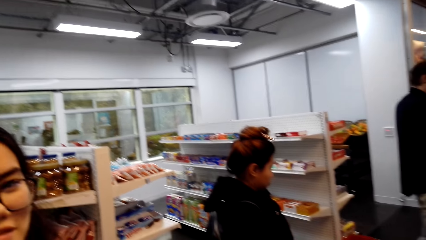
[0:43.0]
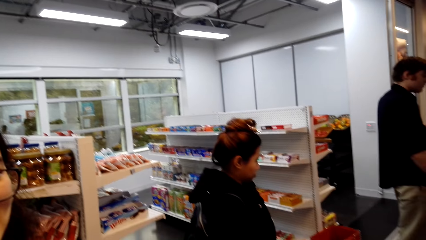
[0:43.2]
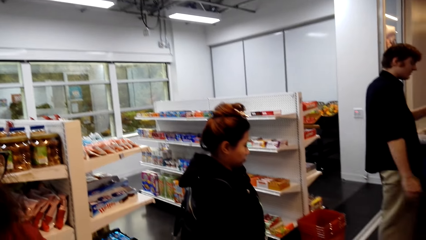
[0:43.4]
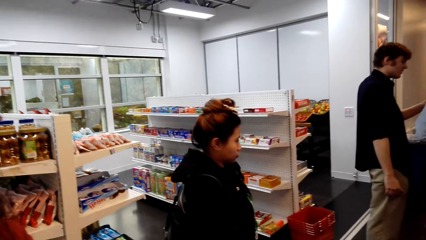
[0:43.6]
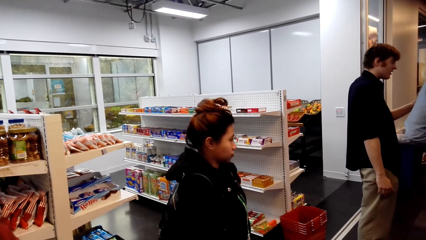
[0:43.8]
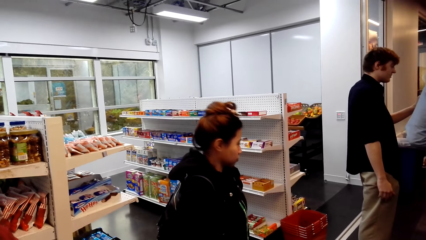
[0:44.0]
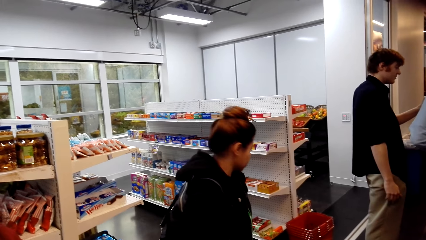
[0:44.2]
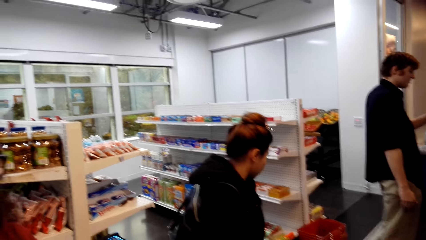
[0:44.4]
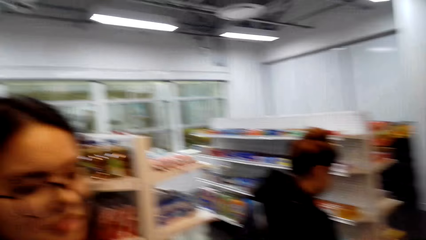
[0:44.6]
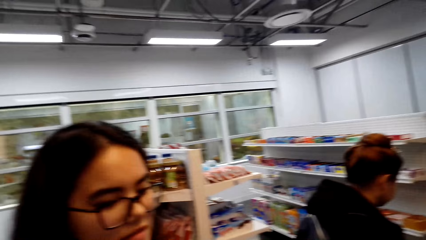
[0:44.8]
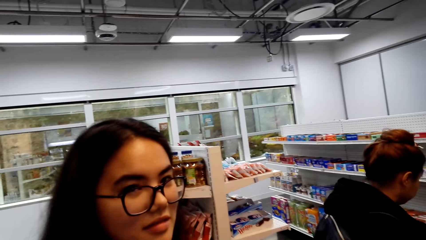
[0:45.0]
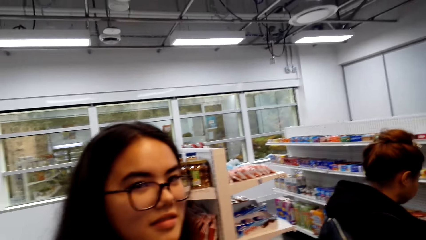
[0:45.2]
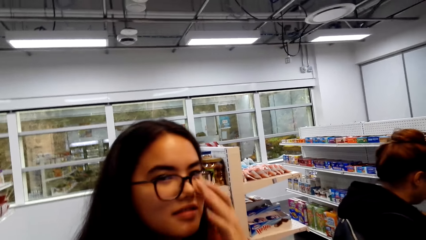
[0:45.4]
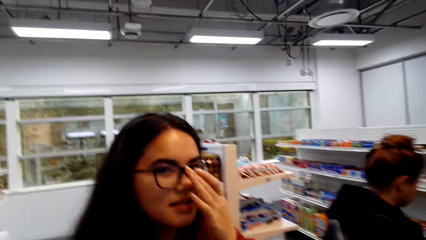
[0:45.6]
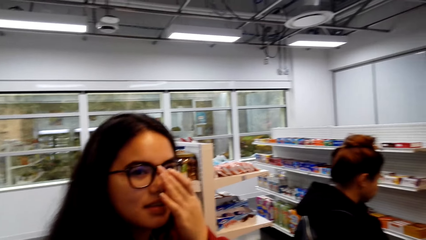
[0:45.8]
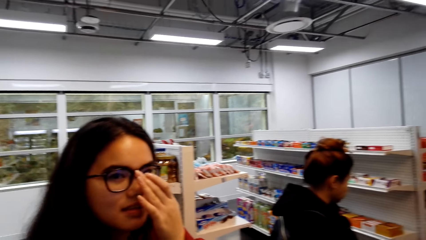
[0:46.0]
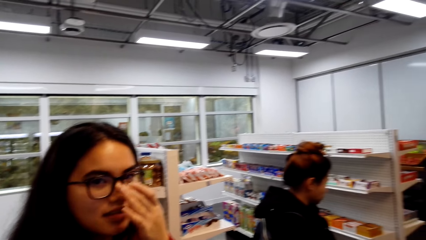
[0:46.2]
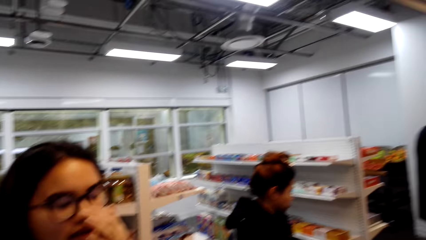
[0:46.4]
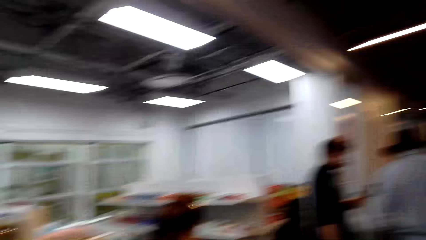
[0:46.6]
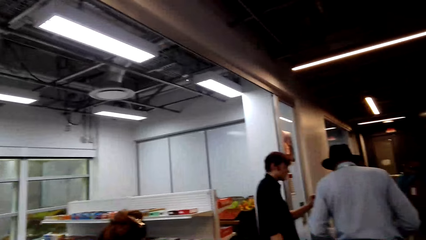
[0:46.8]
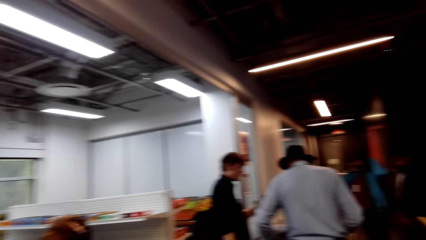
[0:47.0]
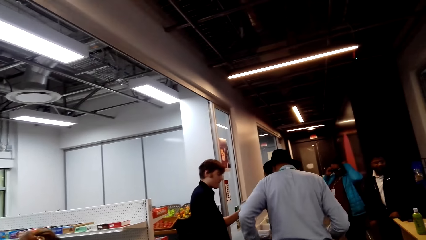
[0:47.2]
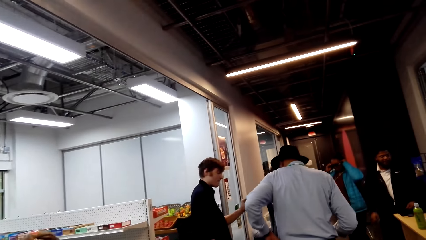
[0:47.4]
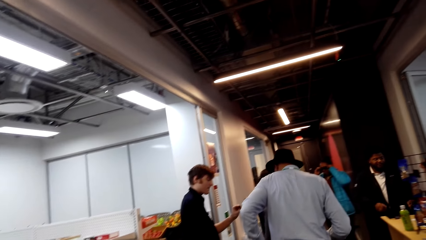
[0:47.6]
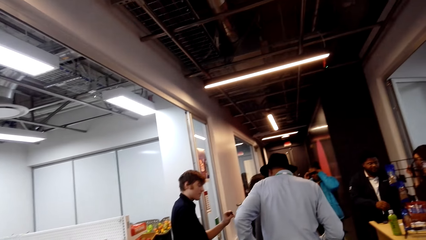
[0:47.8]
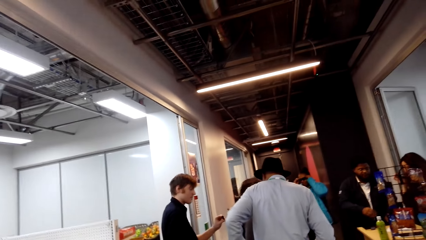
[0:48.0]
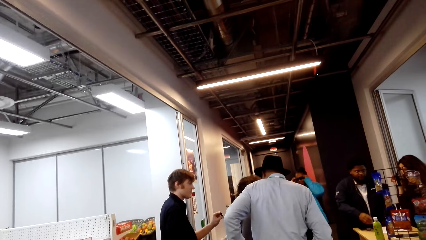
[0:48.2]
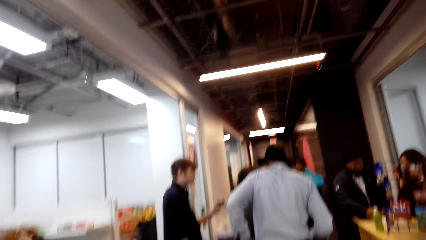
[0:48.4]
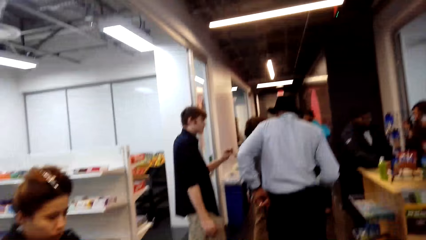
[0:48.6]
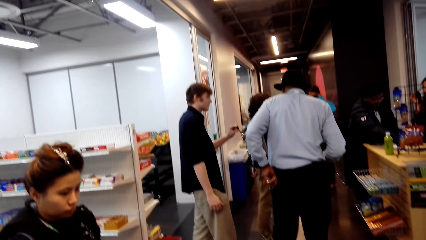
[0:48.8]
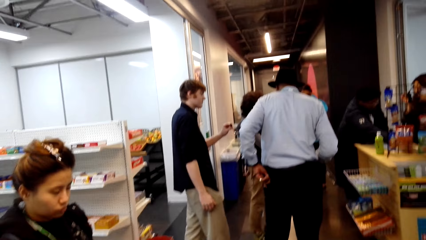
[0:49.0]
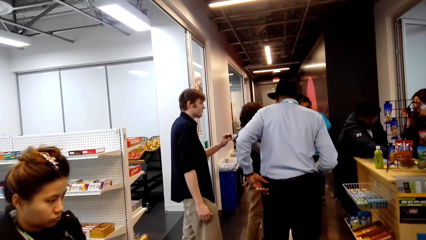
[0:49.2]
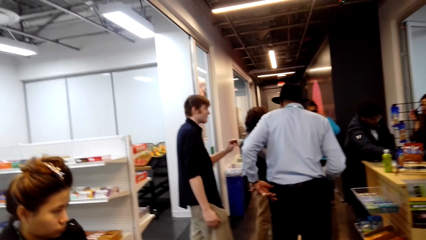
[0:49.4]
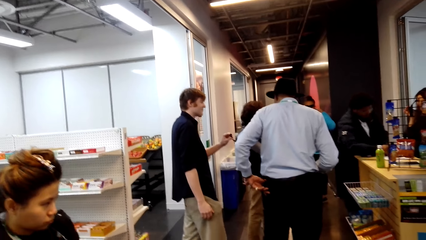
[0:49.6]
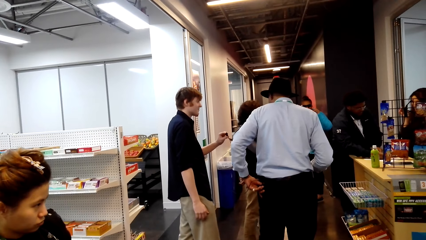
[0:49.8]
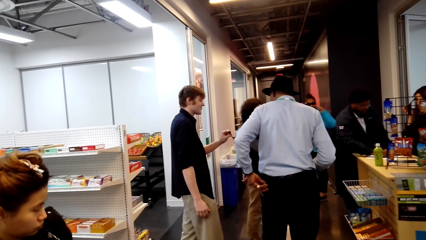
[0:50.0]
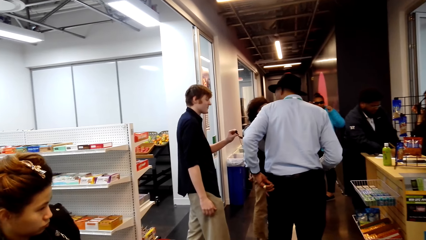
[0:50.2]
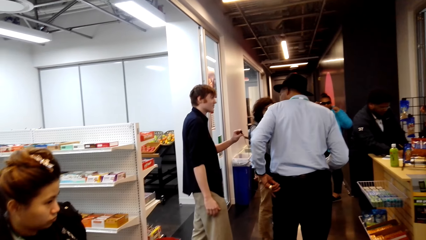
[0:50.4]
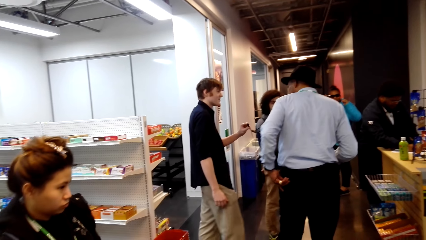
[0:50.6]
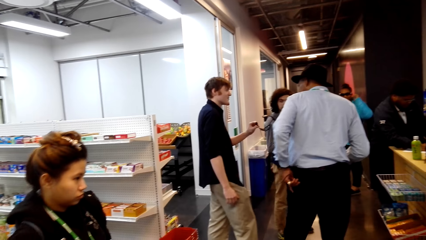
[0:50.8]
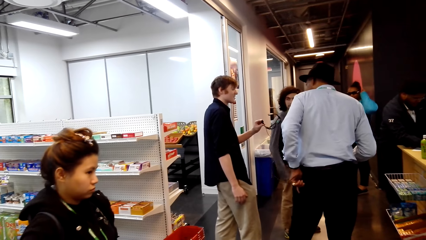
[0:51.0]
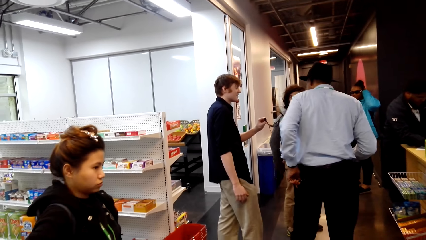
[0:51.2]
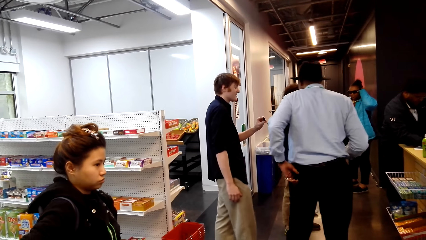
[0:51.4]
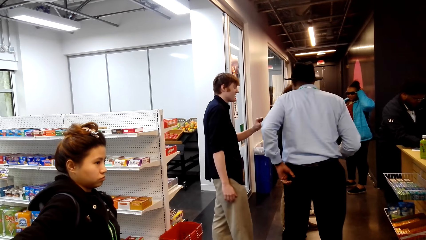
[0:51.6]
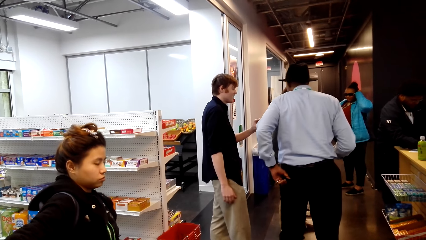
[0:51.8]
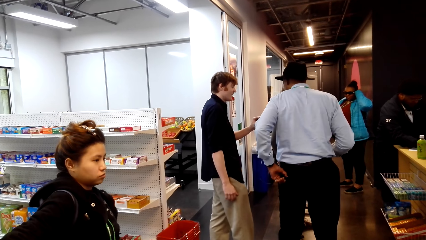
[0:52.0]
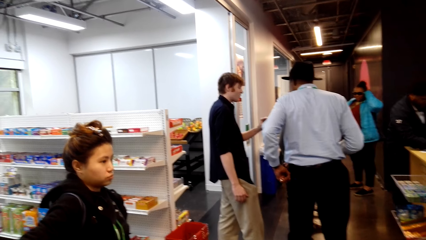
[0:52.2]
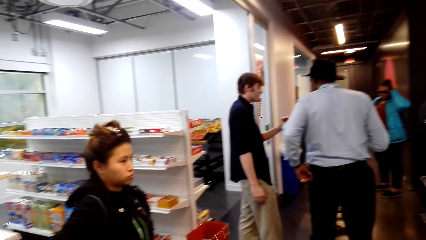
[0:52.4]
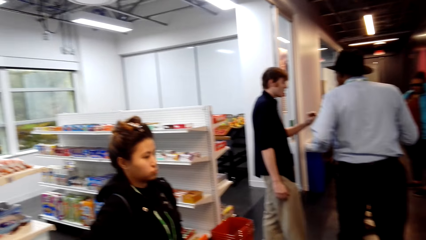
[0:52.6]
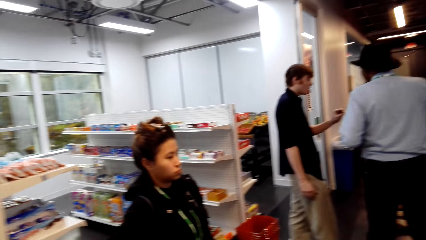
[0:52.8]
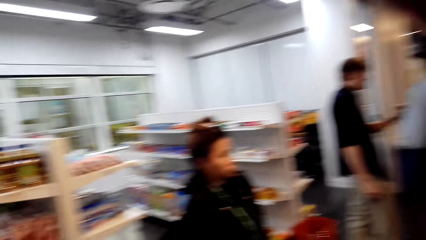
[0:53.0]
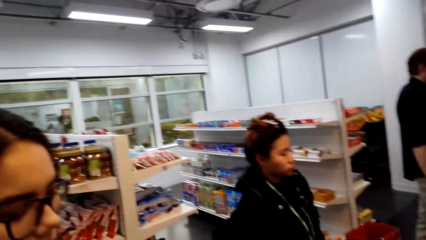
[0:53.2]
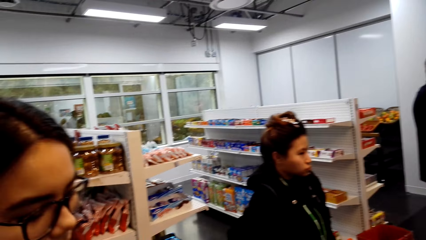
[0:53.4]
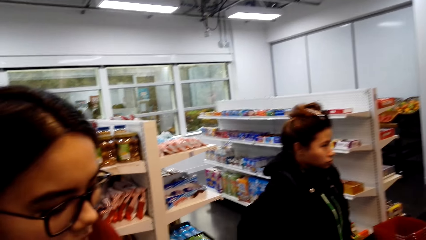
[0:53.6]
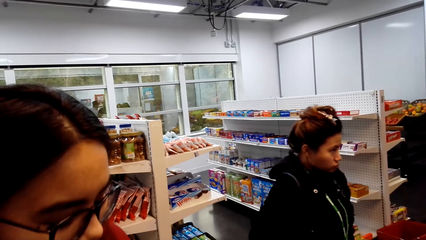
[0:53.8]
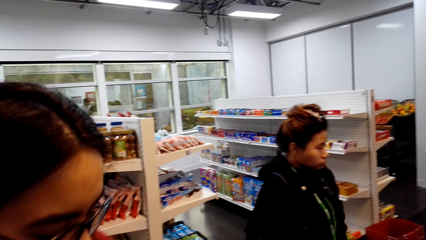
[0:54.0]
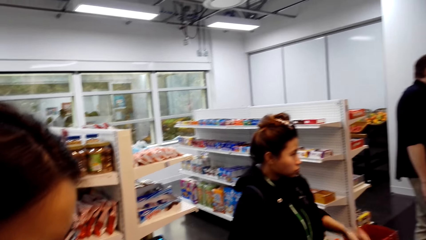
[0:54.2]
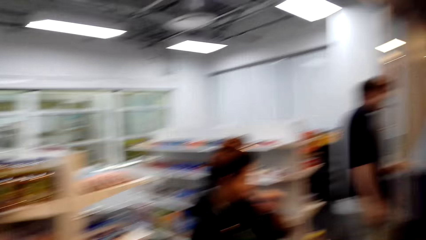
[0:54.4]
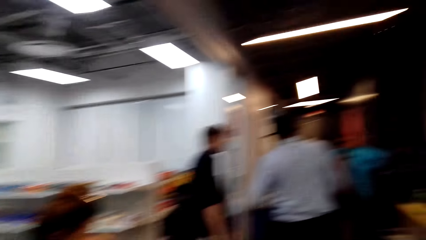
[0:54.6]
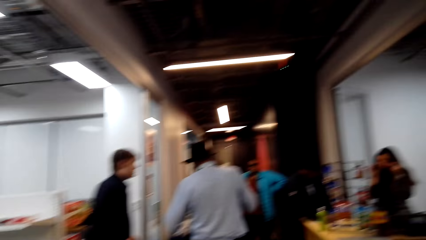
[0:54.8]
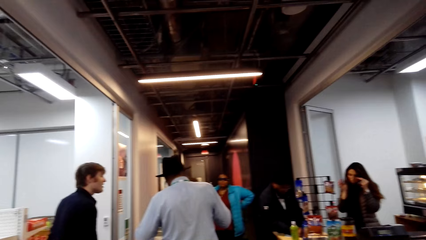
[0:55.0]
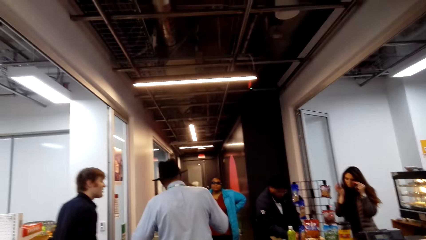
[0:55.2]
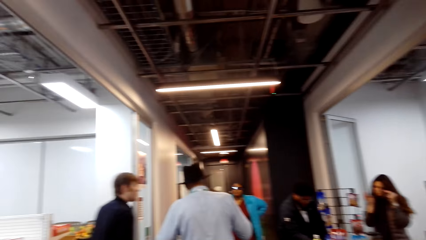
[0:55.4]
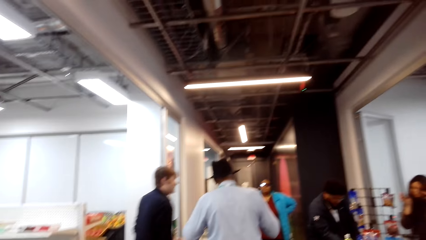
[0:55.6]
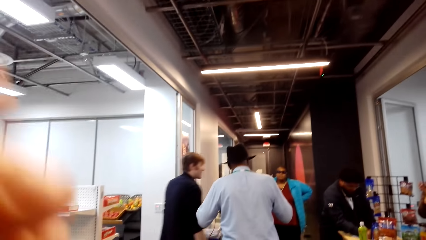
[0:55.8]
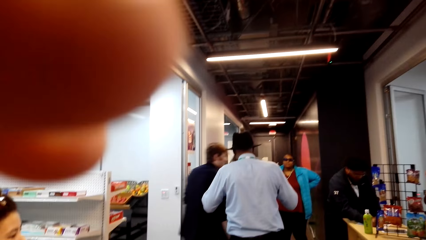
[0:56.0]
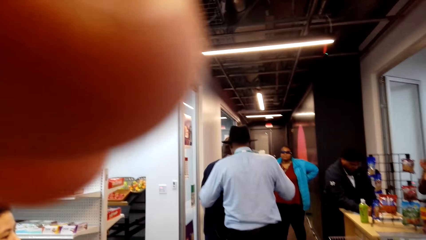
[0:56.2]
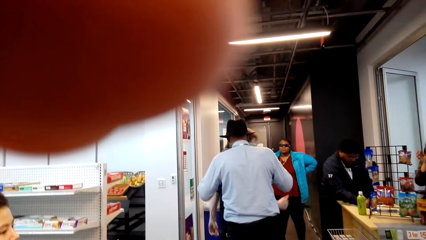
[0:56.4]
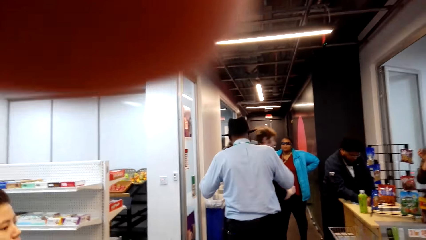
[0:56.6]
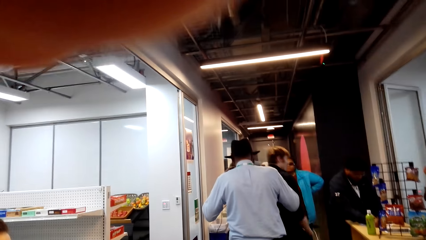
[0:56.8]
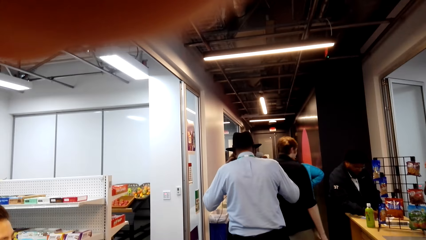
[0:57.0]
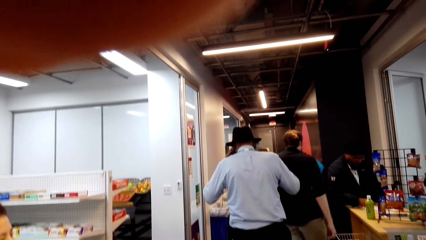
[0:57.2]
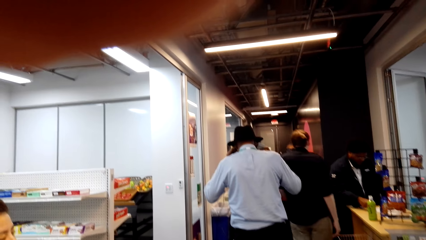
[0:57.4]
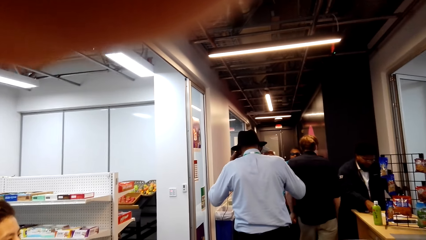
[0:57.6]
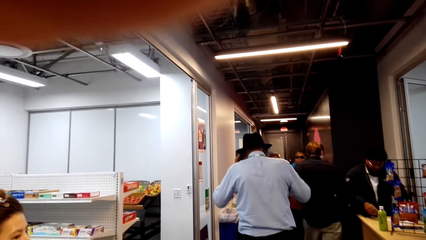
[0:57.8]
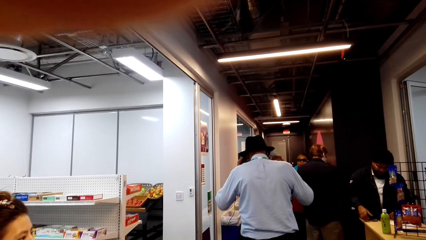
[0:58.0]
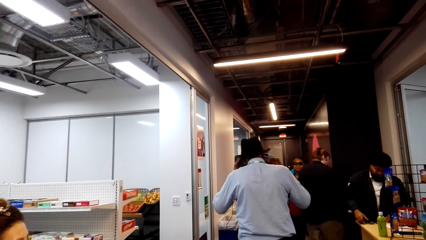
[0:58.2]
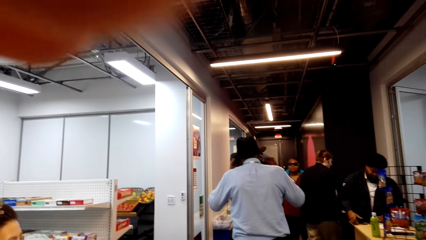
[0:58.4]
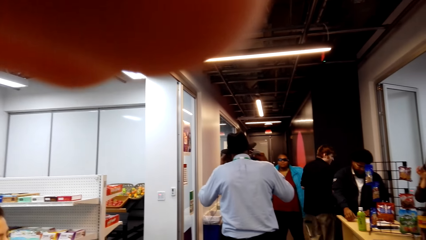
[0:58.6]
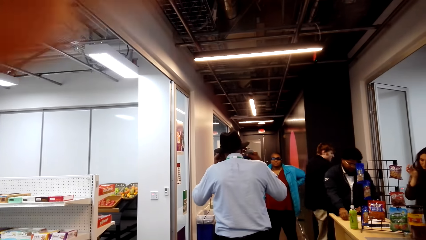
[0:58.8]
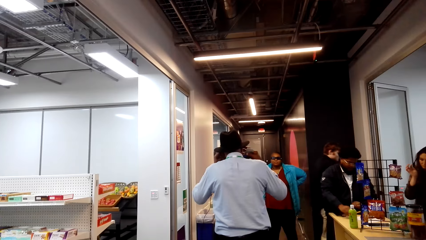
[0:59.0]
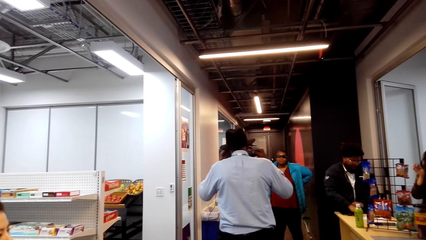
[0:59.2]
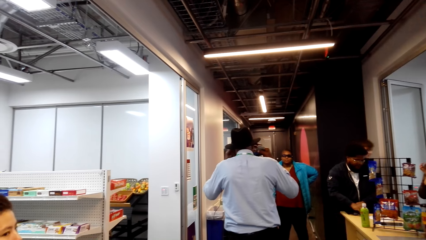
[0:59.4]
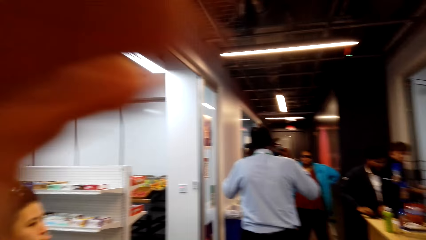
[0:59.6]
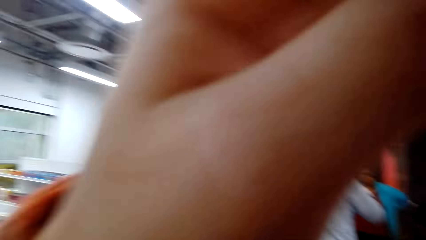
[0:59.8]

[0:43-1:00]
The camera wearer speaks to a woman. The woman touches her face. The camera wearer looks around. He speaks. He looks around. He mends his camera. He raises a hand.
